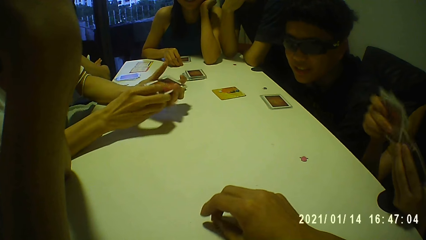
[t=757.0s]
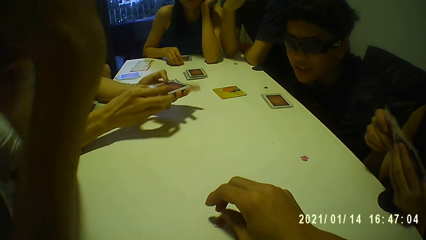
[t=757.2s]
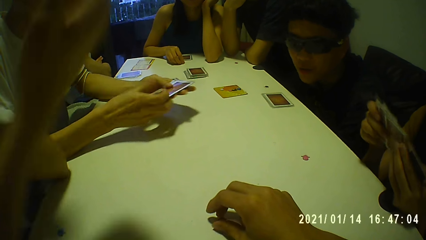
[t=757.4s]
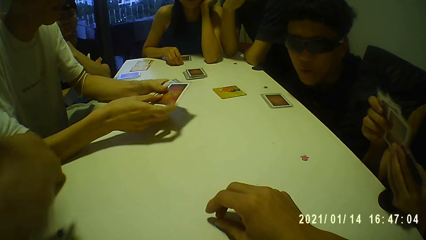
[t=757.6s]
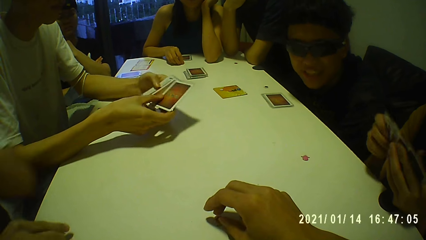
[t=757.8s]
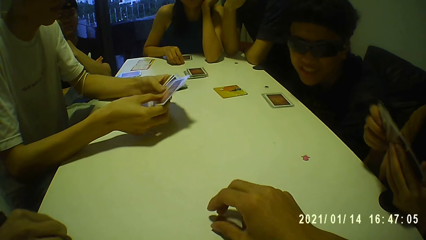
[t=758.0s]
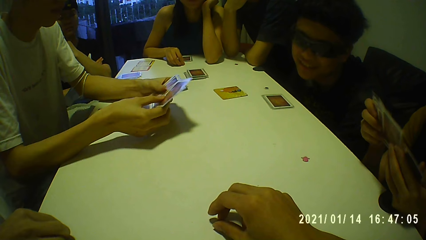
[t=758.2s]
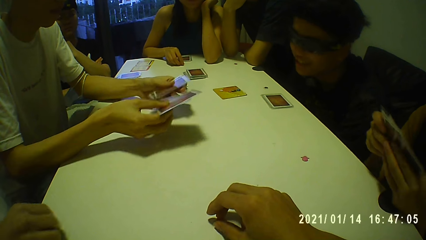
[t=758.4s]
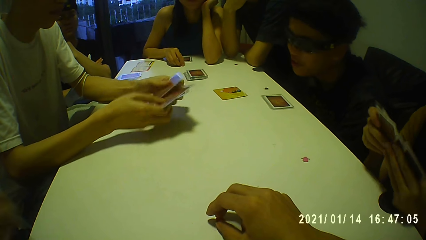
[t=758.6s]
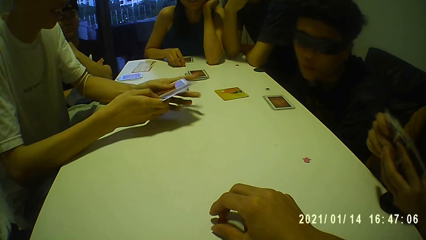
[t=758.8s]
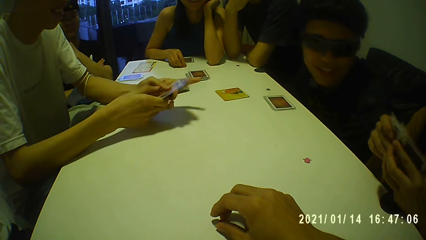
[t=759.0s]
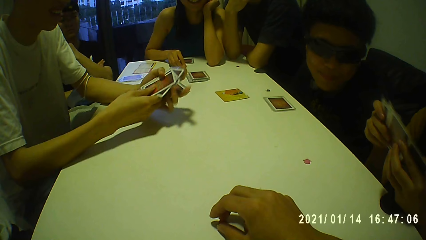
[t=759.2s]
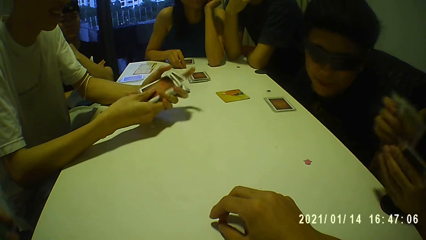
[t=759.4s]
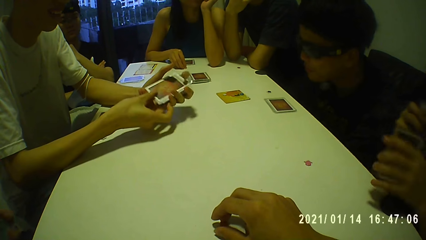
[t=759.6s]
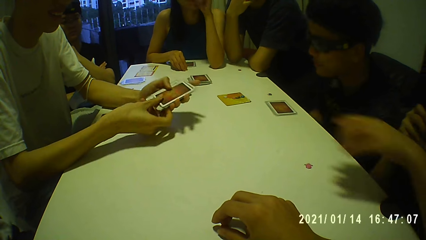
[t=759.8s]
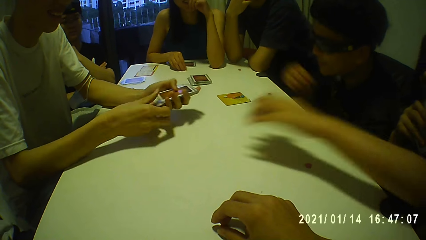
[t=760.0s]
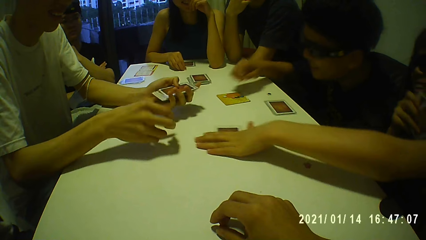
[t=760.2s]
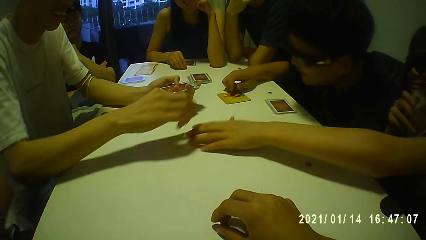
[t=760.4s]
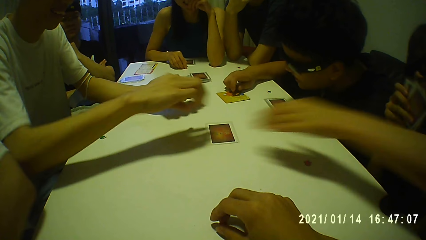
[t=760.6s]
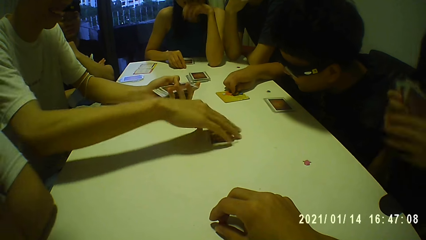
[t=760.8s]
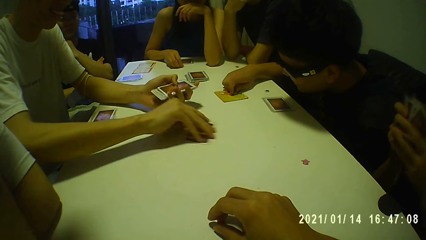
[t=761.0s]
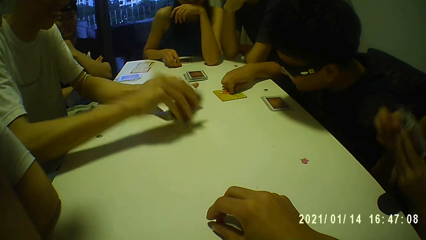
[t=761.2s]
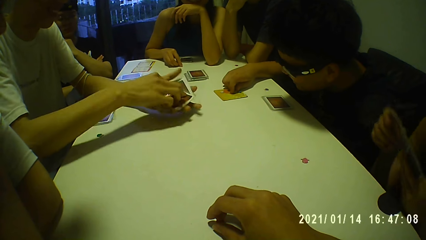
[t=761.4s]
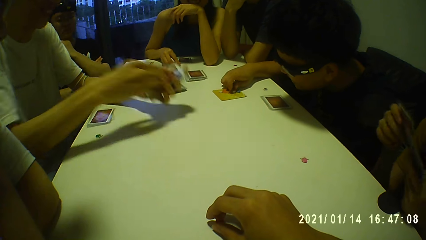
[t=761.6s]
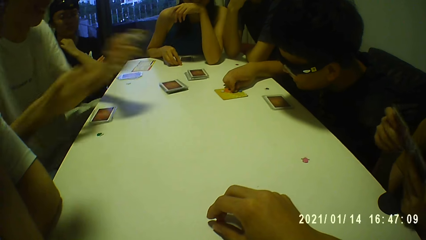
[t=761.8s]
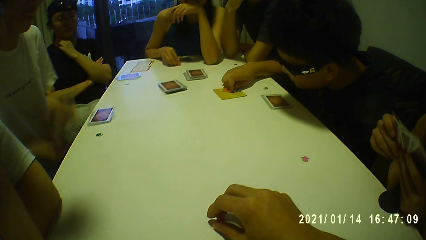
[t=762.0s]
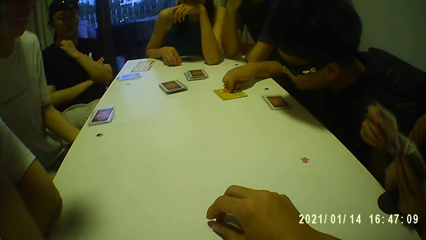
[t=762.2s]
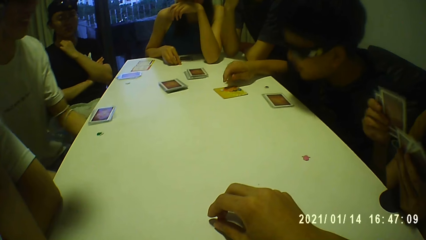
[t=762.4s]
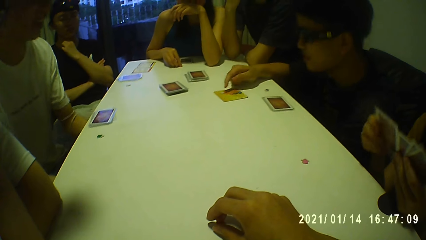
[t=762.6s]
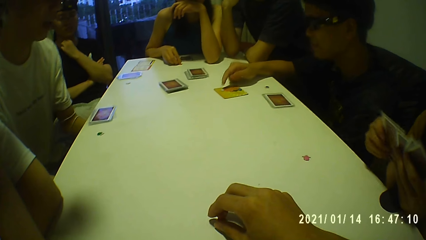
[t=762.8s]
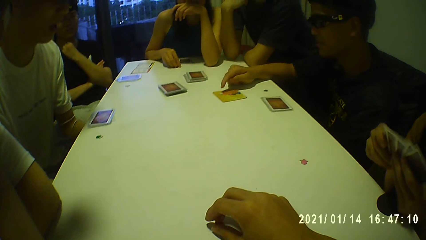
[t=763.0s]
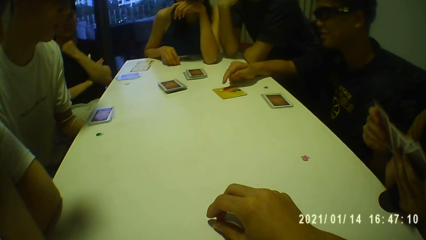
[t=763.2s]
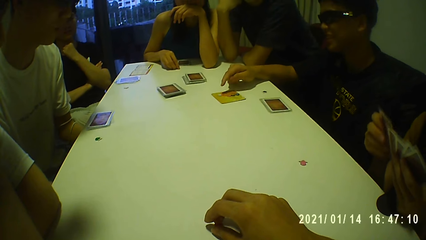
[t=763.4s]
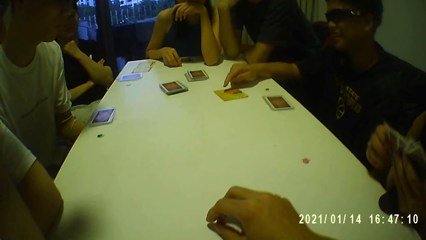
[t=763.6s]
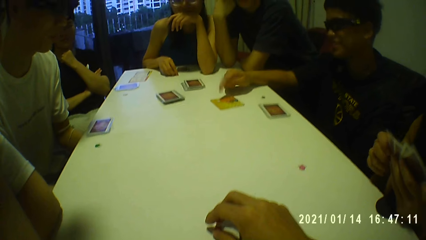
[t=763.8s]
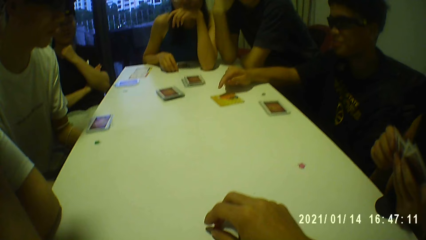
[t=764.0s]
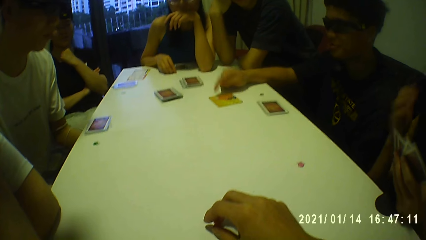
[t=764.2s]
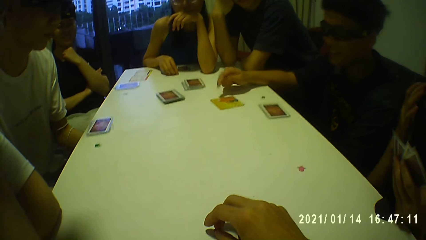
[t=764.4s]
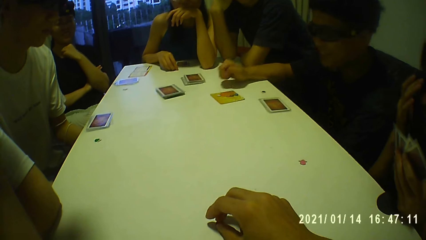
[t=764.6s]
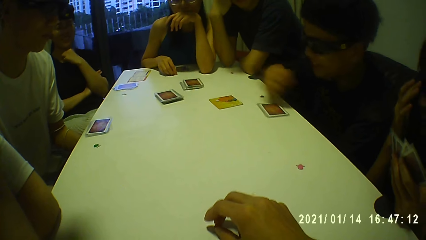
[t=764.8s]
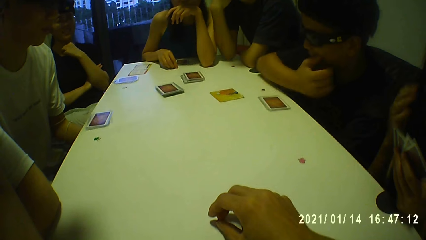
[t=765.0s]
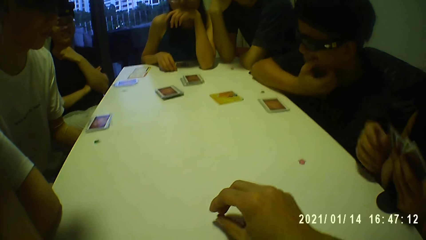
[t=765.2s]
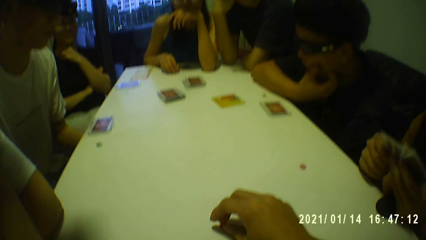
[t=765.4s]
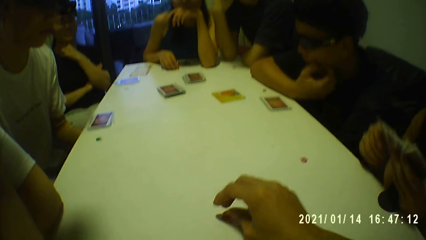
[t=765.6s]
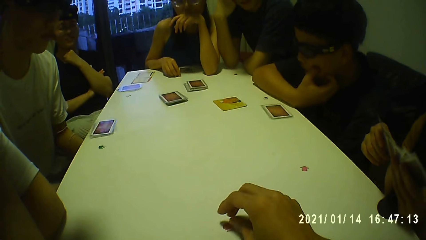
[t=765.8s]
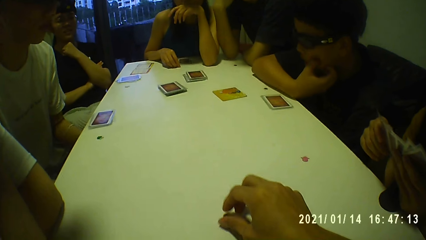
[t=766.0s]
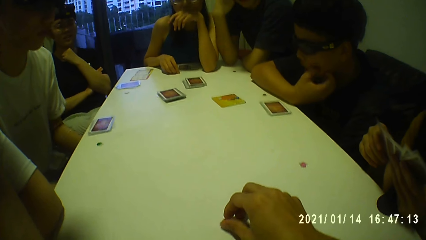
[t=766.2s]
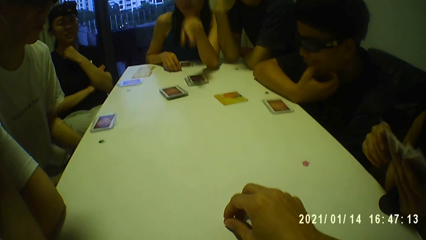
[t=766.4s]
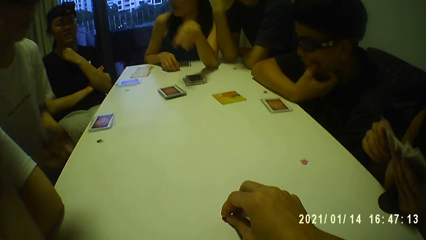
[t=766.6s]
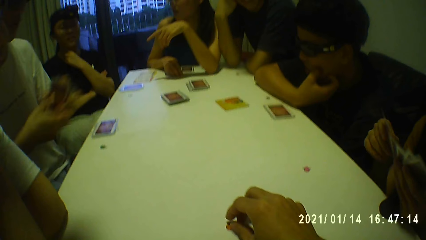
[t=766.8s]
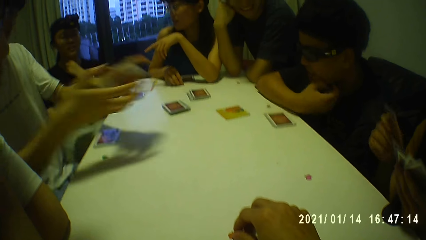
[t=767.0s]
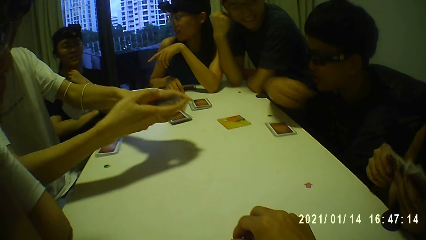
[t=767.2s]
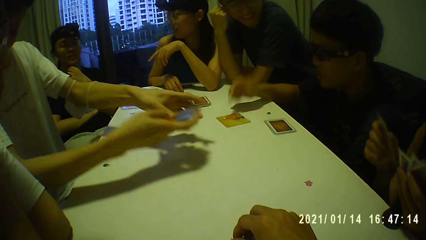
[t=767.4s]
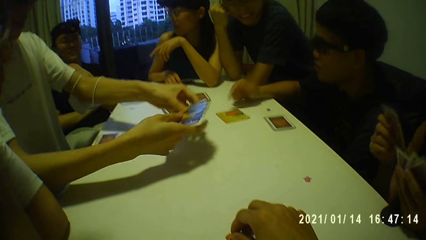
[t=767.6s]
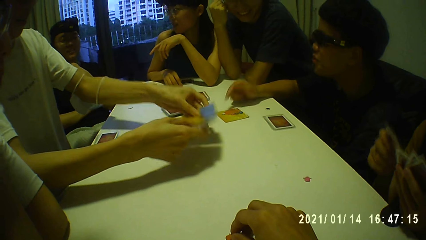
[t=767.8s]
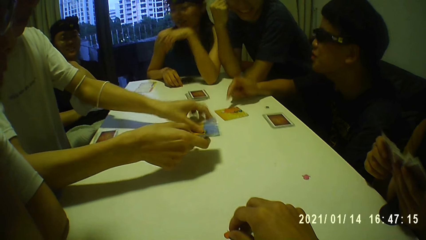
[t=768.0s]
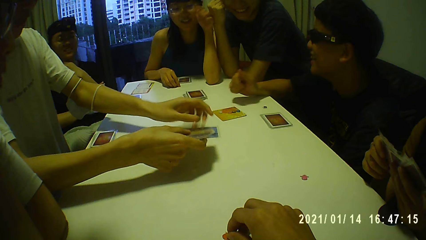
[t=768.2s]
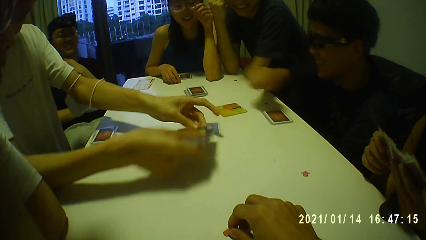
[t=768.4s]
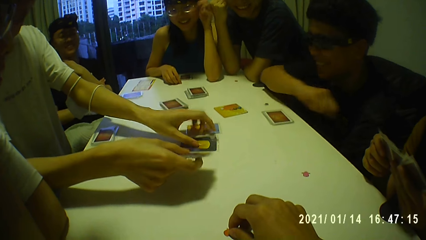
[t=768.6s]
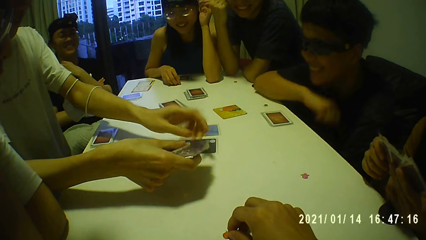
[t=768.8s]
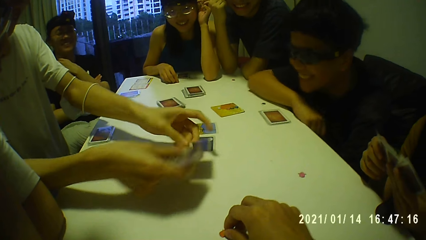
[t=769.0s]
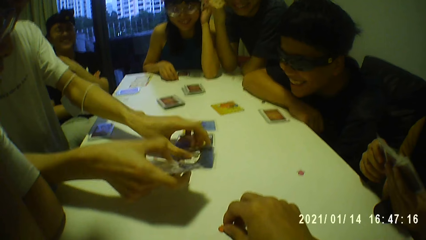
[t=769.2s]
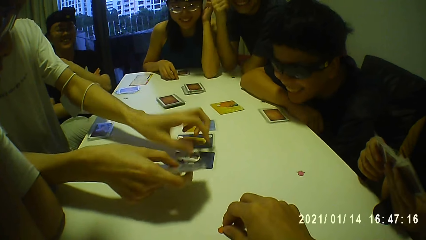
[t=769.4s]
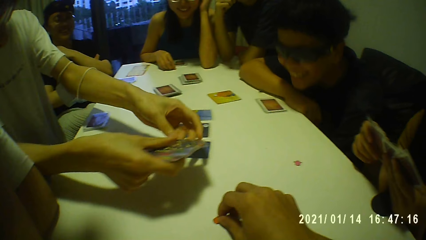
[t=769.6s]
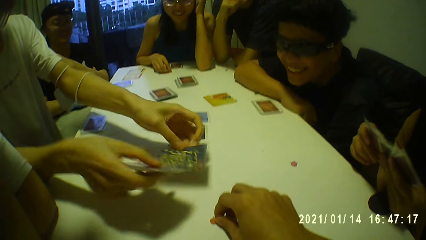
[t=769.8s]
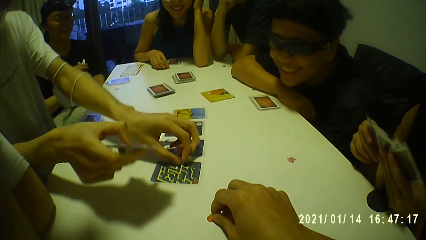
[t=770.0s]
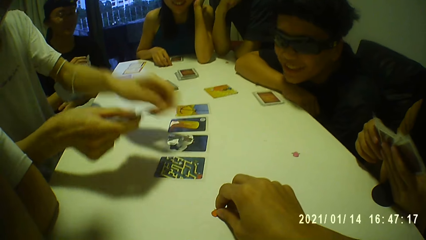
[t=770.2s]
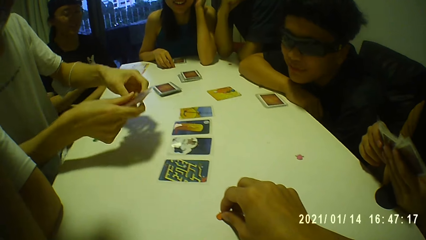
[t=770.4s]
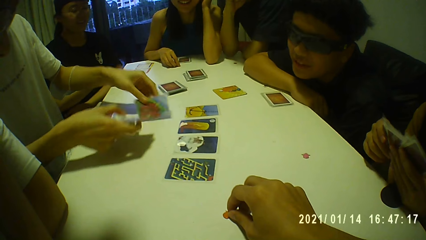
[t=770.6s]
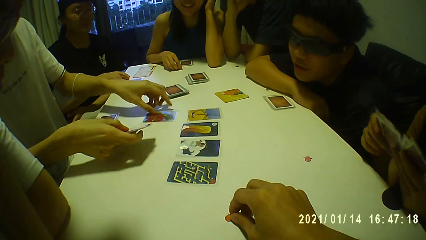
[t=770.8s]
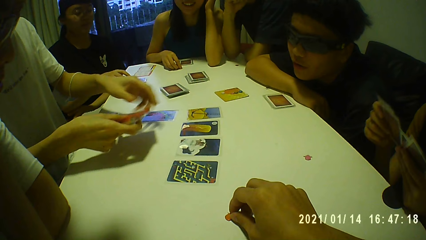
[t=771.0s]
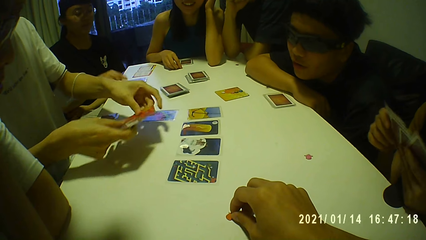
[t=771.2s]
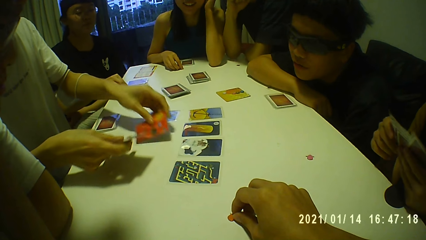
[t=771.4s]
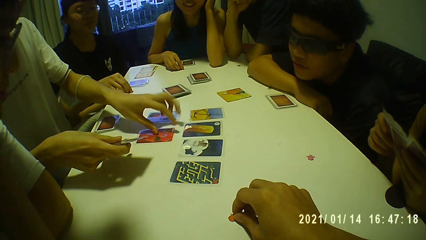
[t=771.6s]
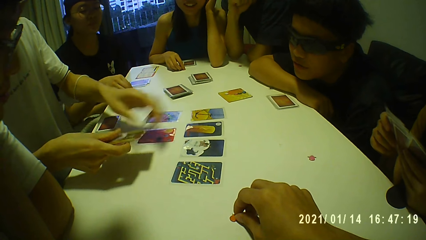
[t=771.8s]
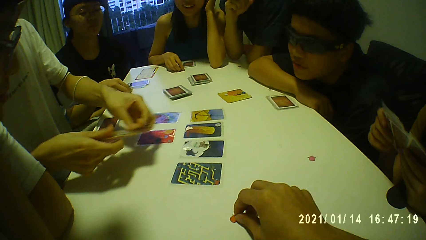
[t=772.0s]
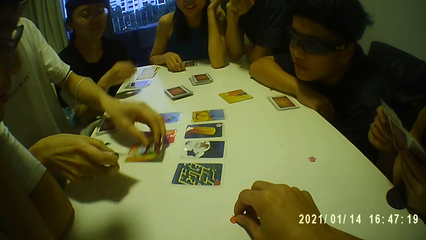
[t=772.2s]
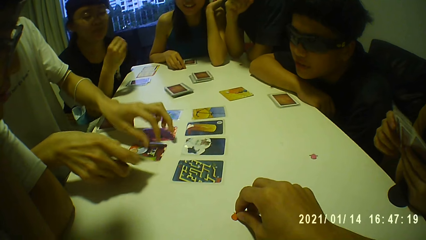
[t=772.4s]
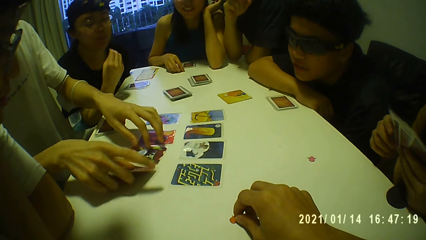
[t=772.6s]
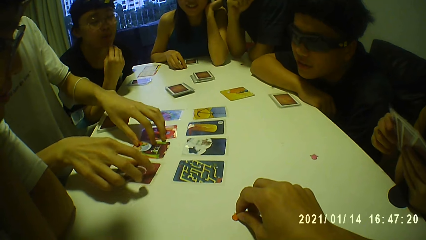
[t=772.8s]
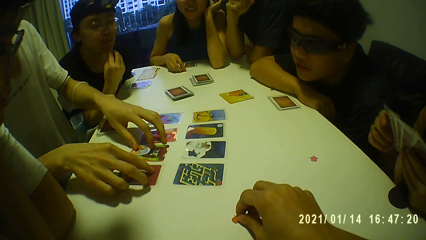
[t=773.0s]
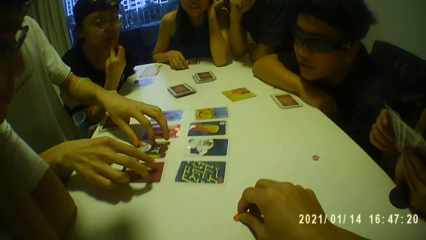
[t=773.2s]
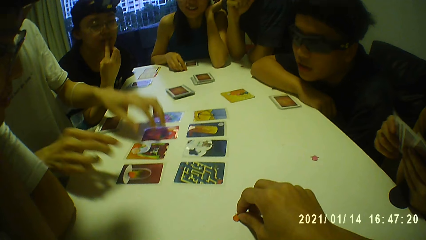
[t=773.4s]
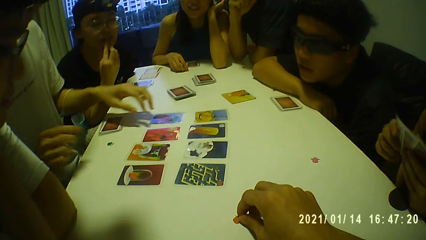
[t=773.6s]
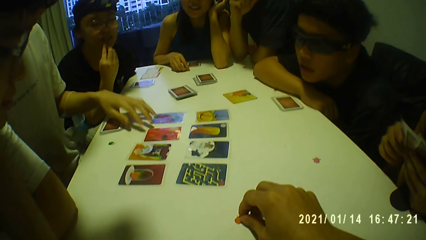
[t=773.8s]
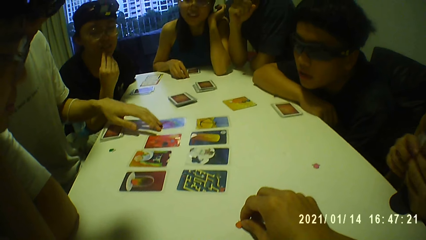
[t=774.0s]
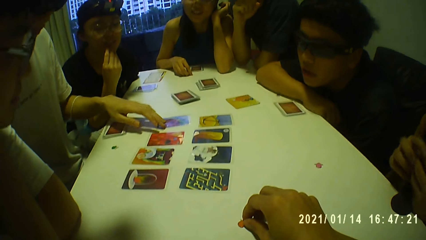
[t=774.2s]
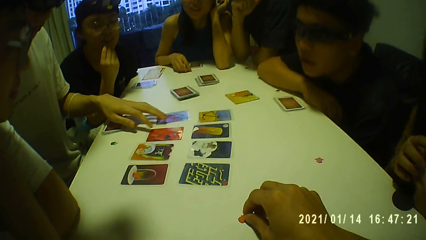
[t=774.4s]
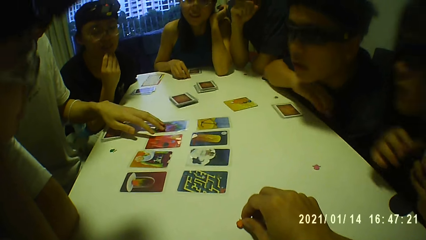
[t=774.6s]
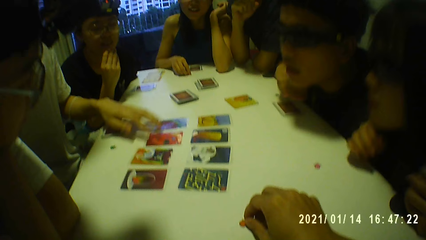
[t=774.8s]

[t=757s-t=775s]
A woman holds the cards with her right hand and places a card on the table with her left hand. A man holds the cards with his left hand. Another man moves a token on a card on the table with his right hand. The first man picks the card from the table with his right hand. The first woman sorts the cards with both hands. The first man passes the card from his right hand to his left hand. The first woman holds the cards with her left hand and adjusts a pair of glasses on her face with her right hand. The second man scratches his face with his right thumb. The first woman sorts the cards with both hands. The first man holds the cards with both hands and arranges the cards on the table with both hands. Another woman picks the token from the table with her right hand. The second woman touches her chin with her right hand.
